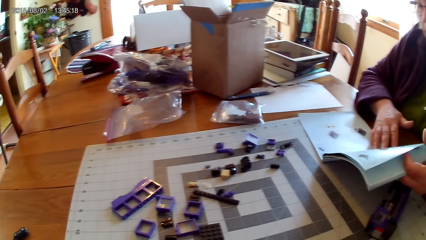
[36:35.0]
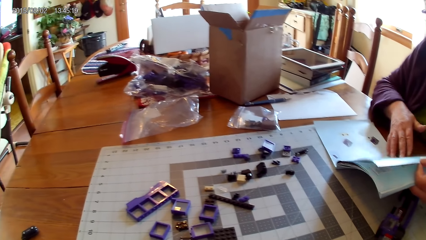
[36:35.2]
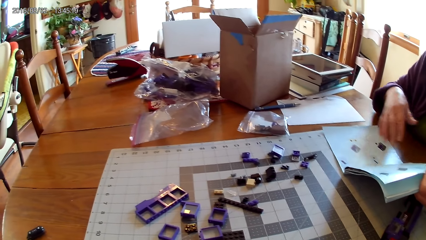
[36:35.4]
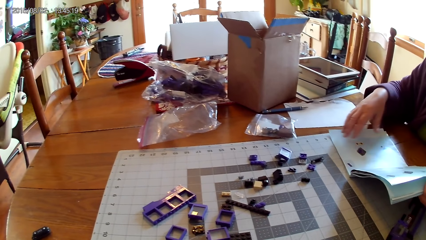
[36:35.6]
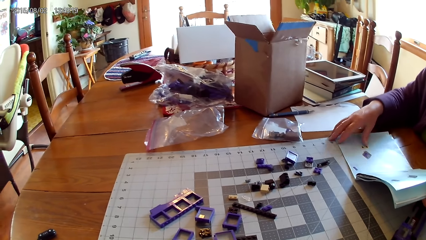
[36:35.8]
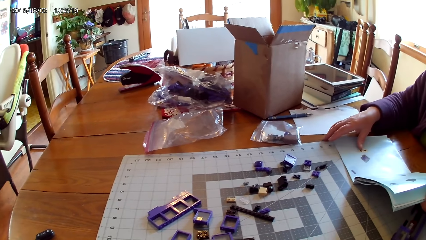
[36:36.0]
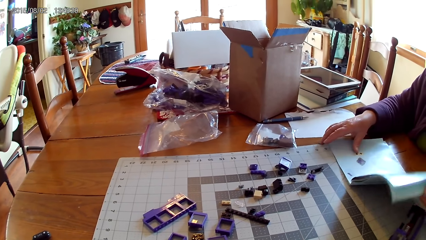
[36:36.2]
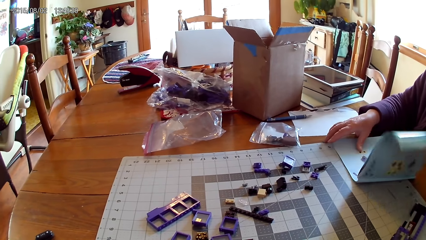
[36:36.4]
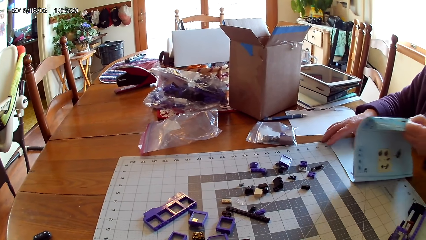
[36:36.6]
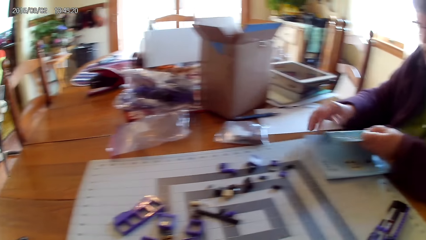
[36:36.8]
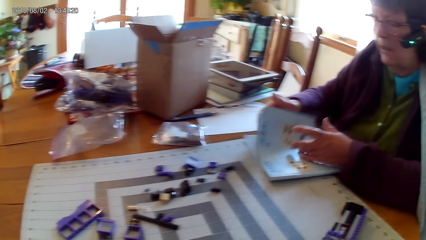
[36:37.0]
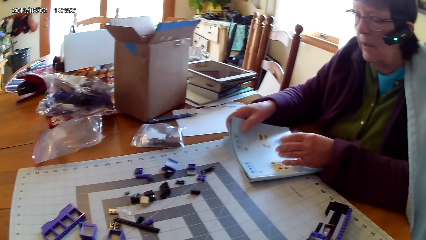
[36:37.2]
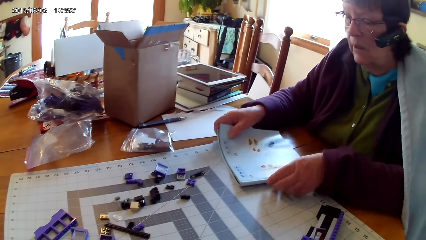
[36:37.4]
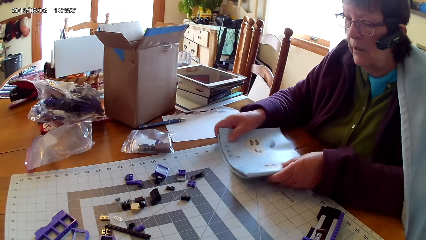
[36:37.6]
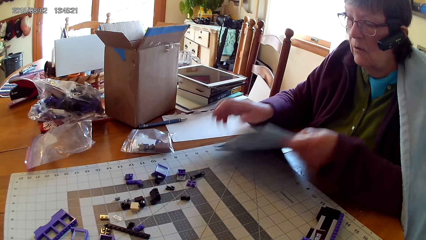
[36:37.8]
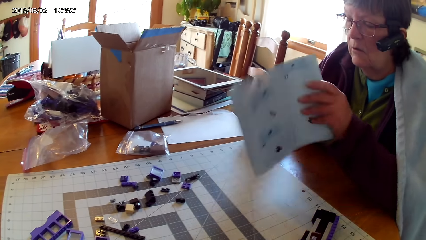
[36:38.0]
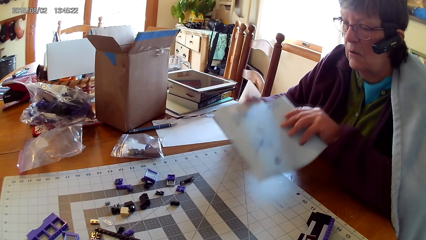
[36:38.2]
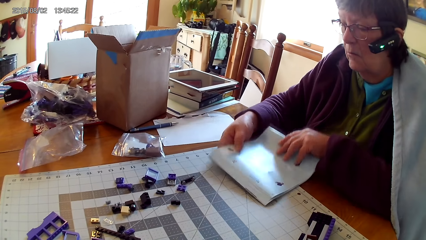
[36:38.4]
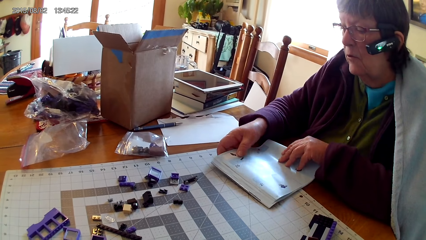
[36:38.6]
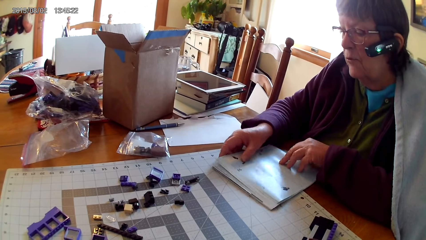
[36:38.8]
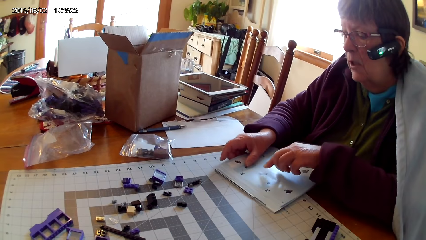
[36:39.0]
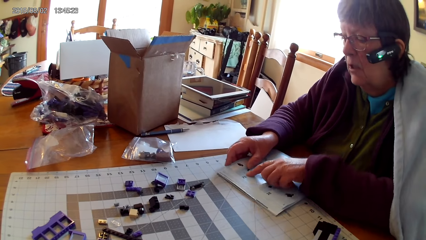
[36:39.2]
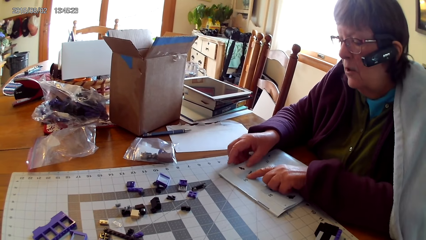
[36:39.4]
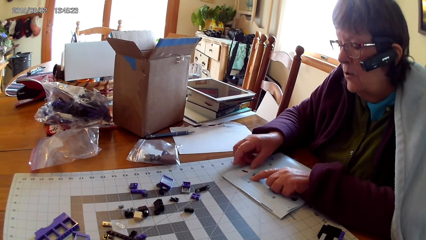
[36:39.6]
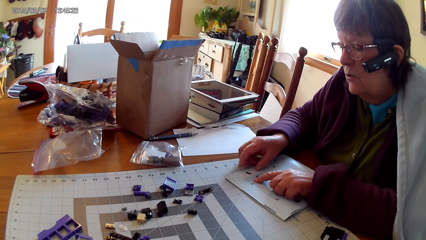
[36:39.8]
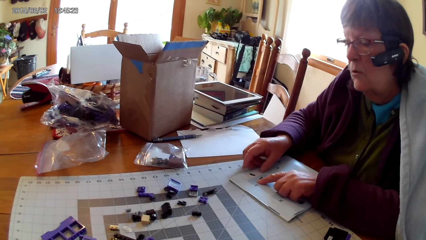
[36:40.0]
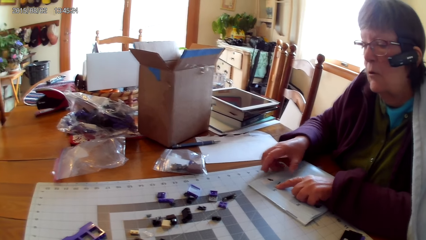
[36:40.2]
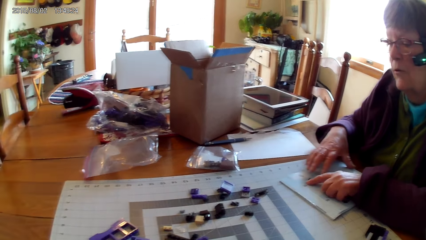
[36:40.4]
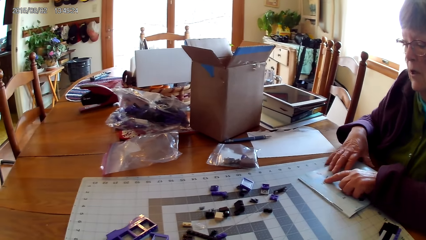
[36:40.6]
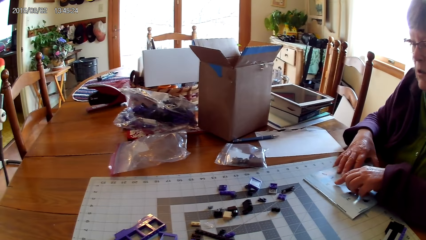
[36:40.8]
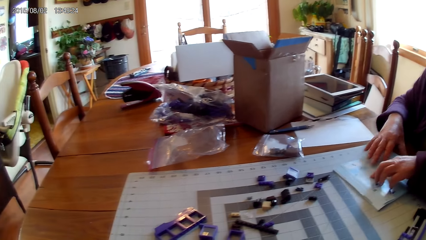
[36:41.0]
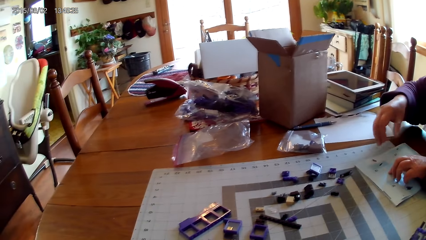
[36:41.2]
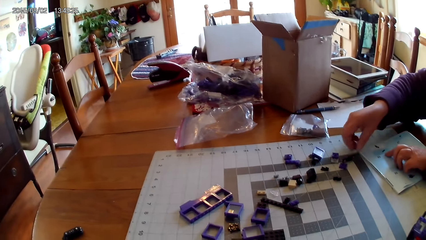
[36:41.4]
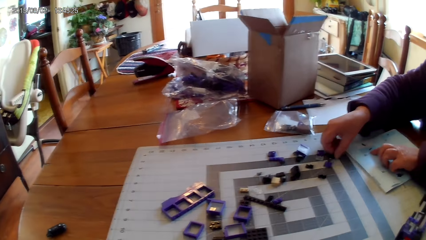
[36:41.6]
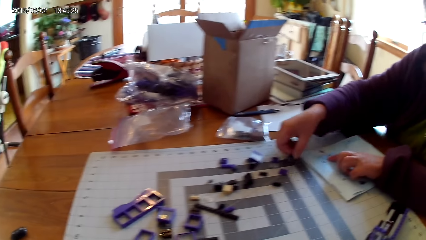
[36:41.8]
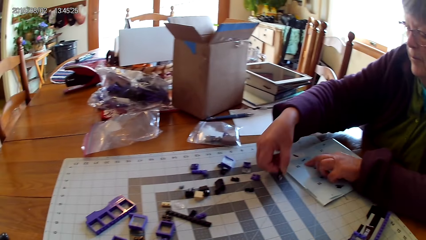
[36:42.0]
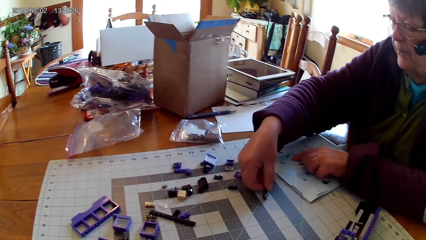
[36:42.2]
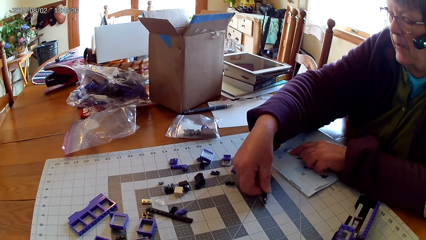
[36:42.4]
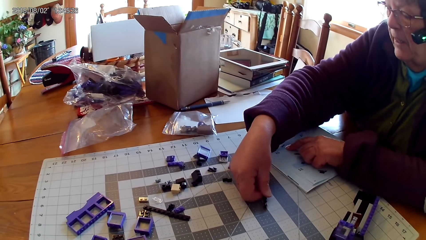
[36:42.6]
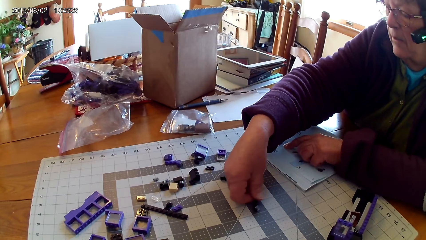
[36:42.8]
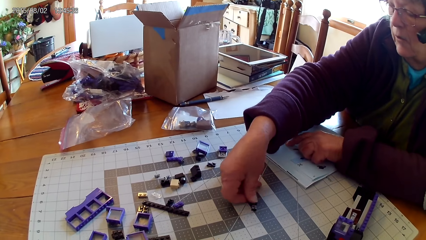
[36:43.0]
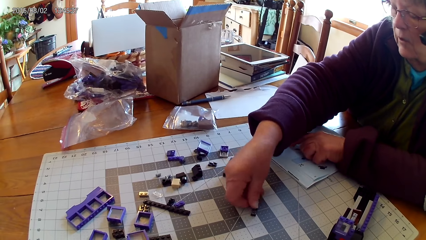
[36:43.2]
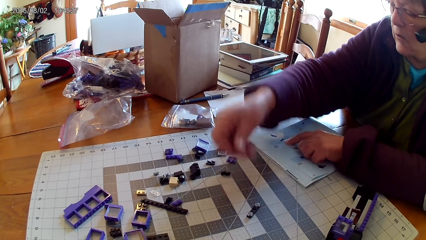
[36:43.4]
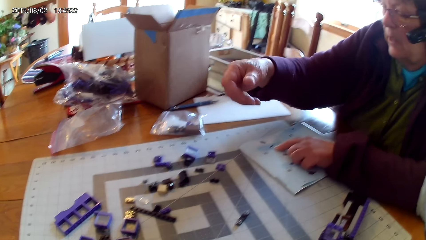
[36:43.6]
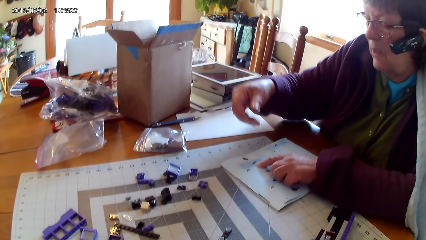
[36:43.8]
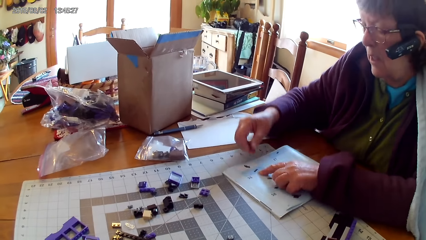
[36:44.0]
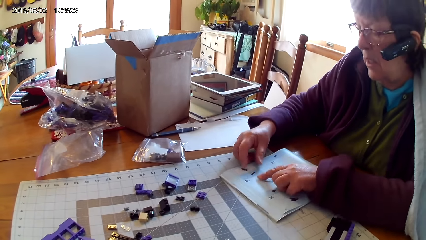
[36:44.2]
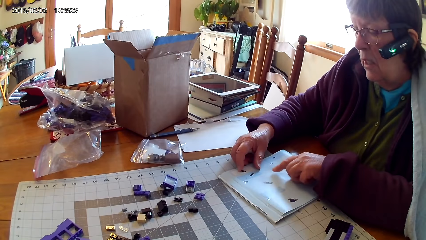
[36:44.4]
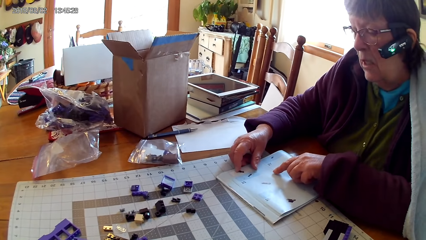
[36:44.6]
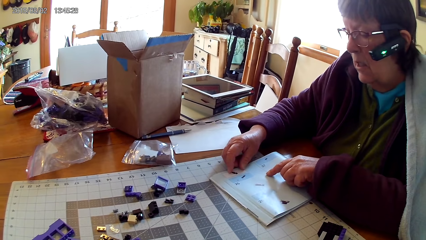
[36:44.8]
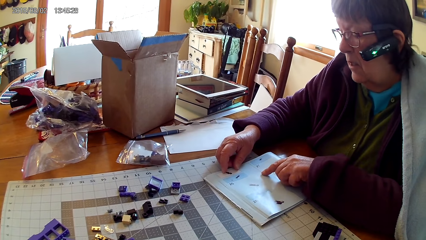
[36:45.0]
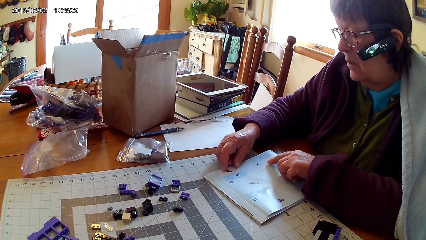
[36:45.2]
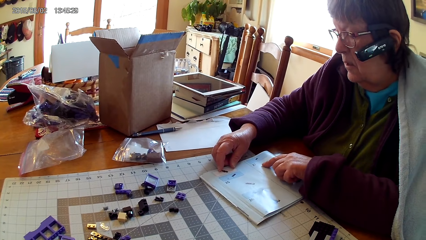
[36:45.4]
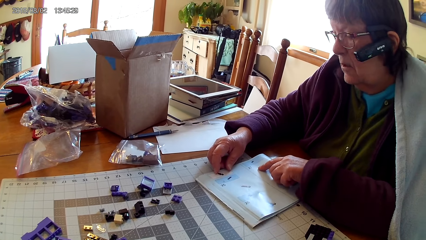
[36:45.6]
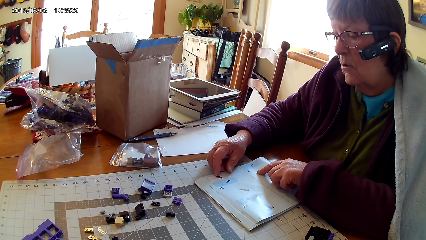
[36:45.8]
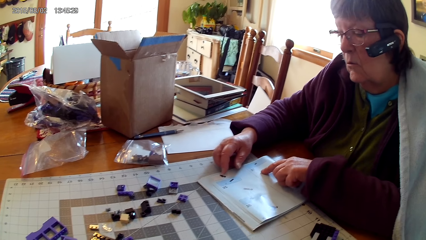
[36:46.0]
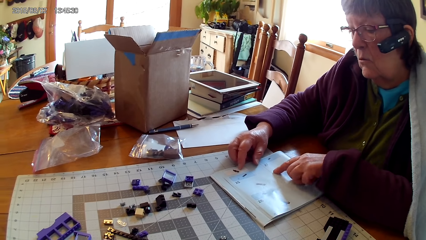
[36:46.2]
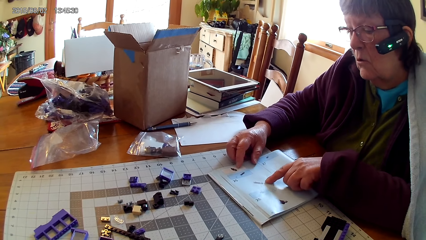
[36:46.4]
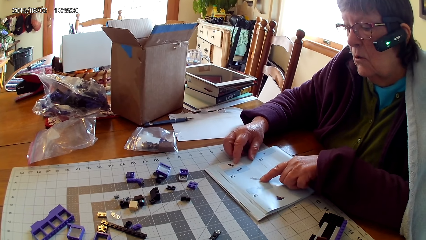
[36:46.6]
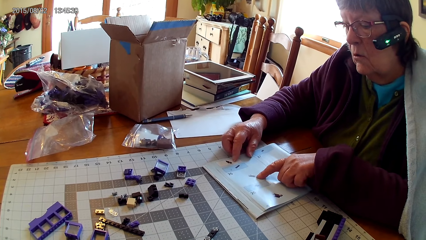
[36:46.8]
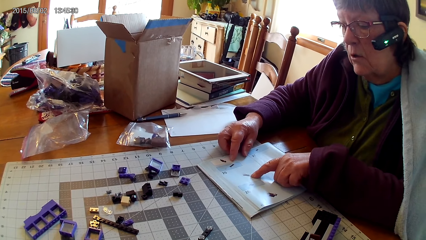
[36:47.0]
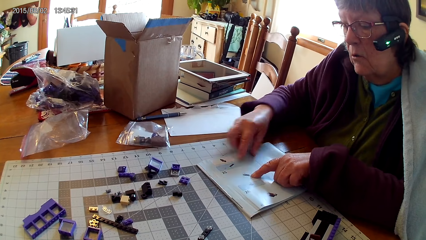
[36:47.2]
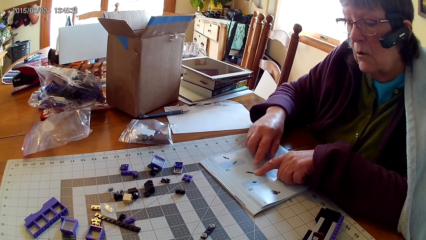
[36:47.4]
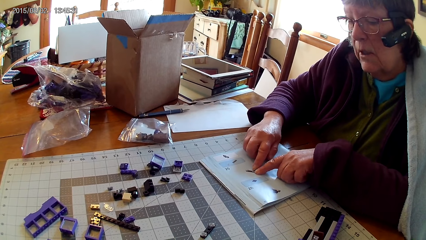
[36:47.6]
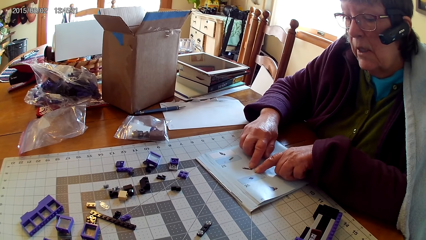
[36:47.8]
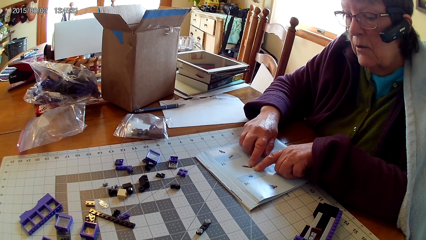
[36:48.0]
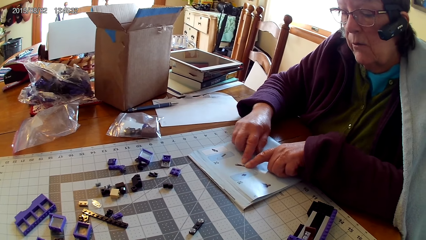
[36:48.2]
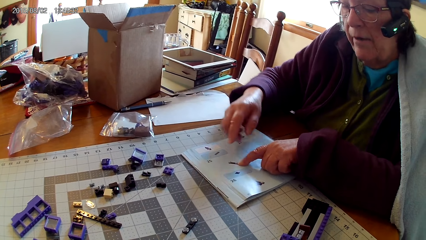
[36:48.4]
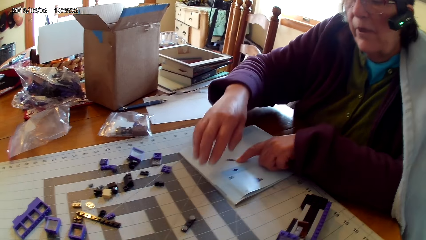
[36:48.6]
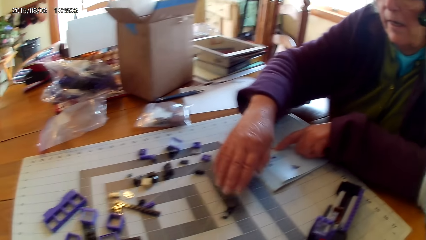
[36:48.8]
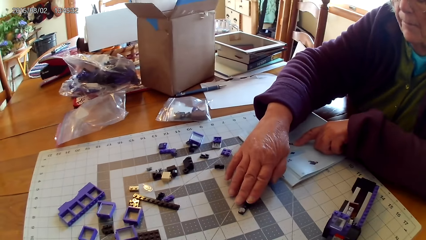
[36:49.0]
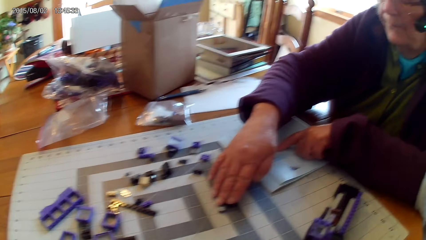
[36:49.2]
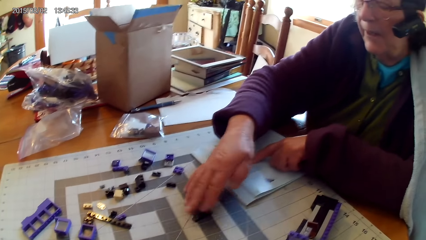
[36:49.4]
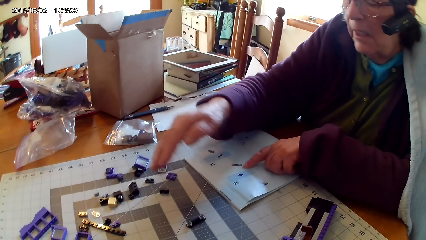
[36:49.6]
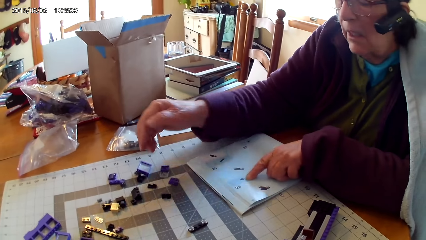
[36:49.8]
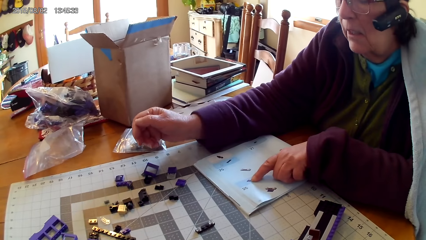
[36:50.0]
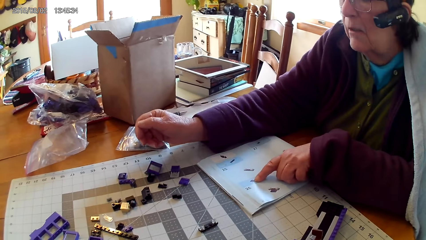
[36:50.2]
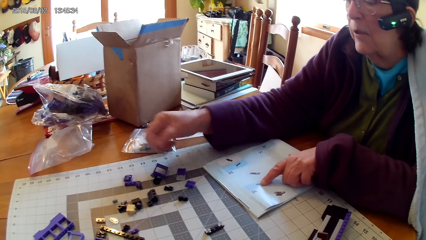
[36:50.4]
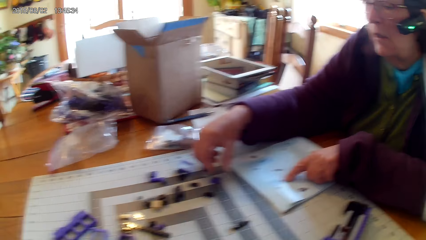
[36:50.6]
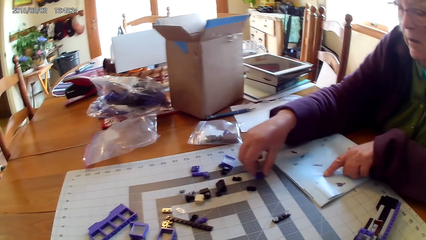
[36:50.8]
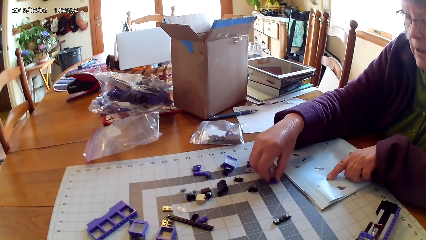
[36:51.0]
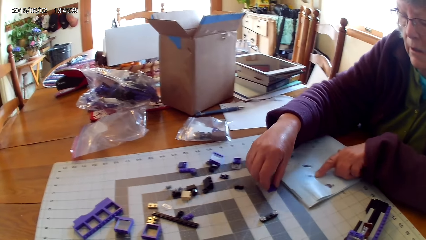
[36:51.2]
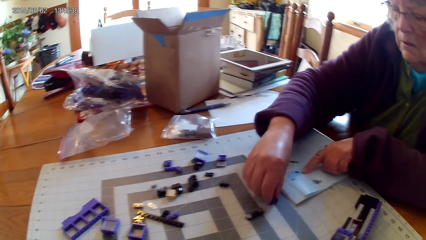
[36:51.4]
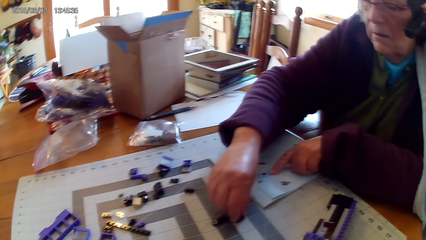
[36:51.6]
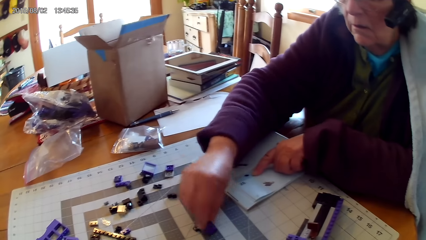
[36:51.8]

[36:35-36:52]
A lady turns the book. The lady lifts the lego book, points at a drawing on the book and reads the lego book. She moves a plastic interlocking block on the table, picks the lego piece and places the lego piece on the table. She points at a drawing on the book and reads the lego book. She touches a plastic interlocking block on the table, picks the lego piece, reads the lego book and moves a plastic interlocking block on the table.
